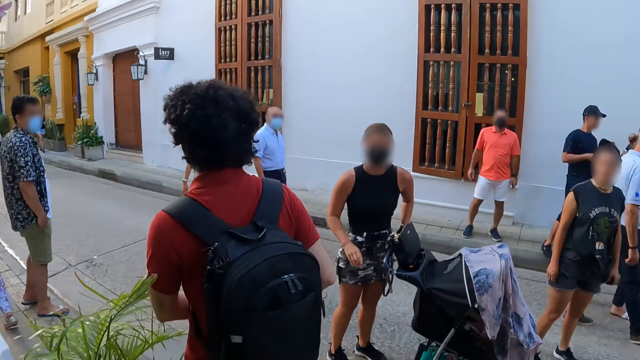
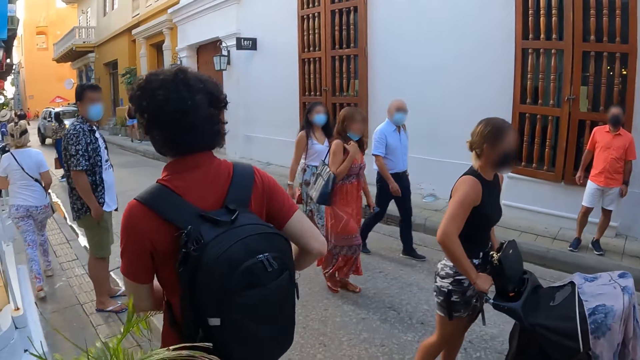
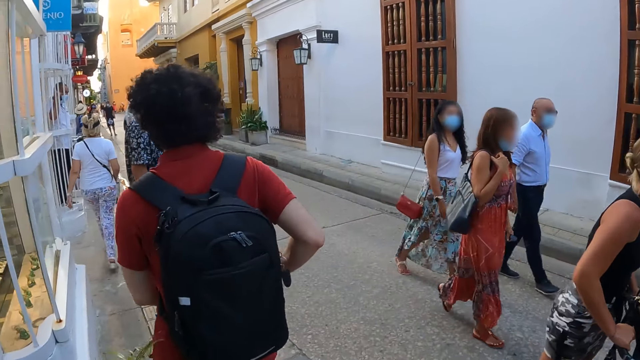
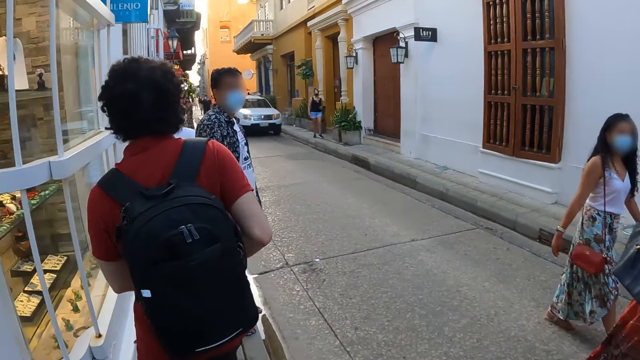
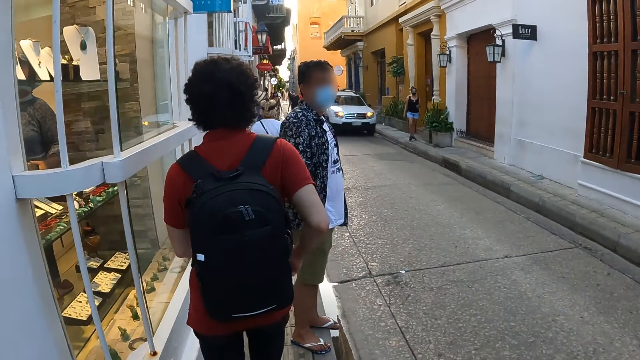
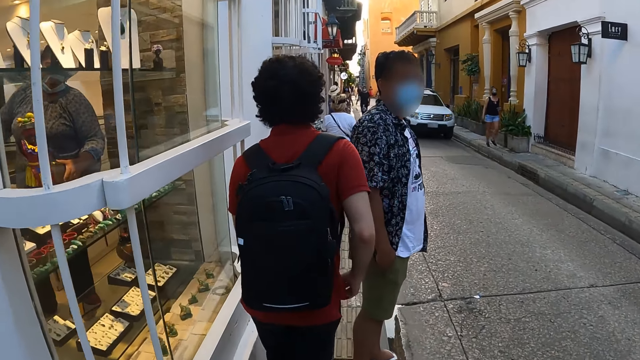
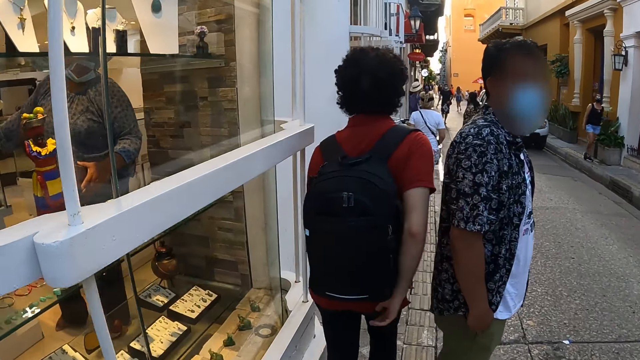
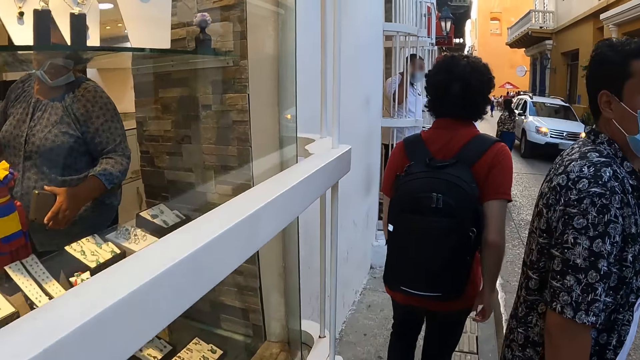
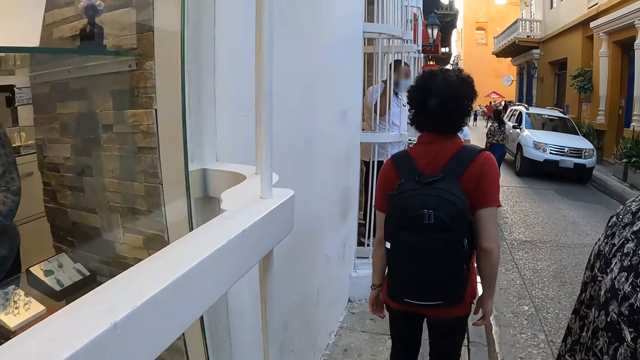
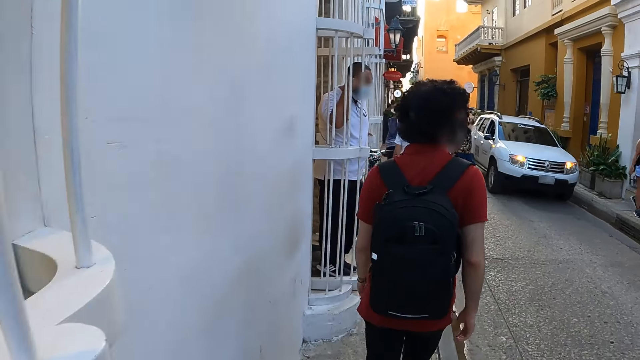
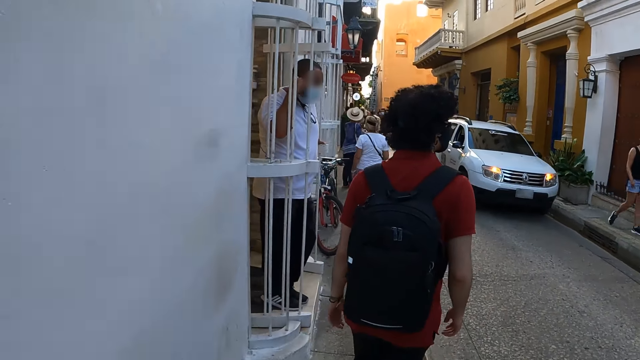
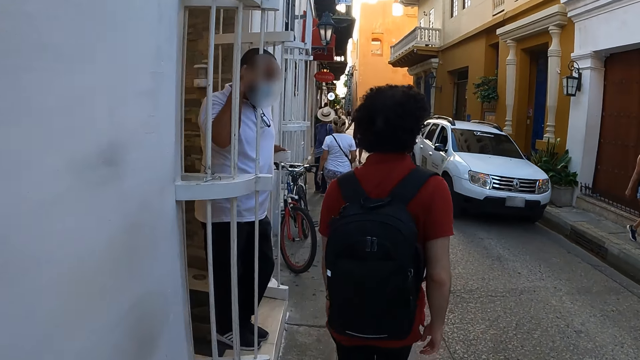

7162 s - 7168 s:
The camera wearer walks on the pavement.

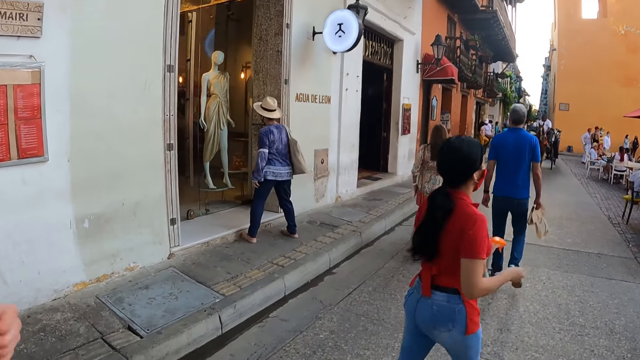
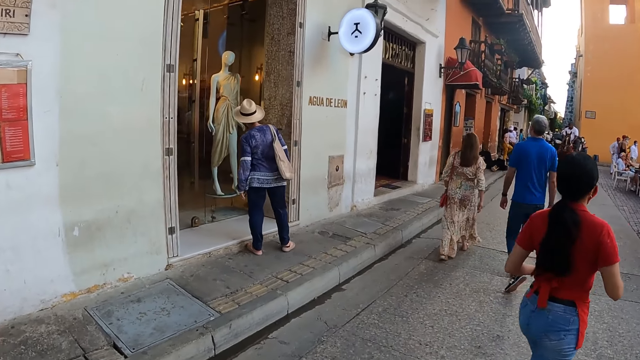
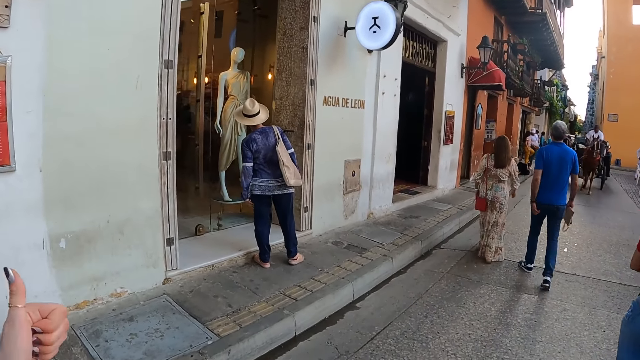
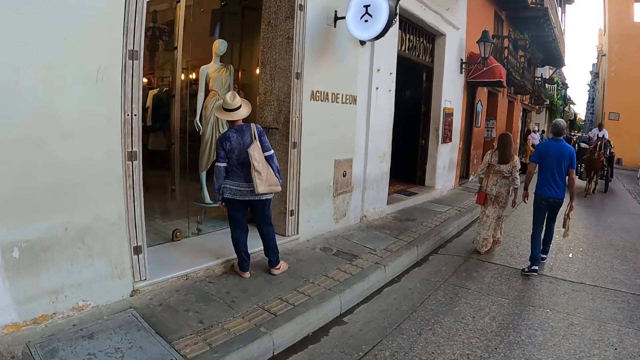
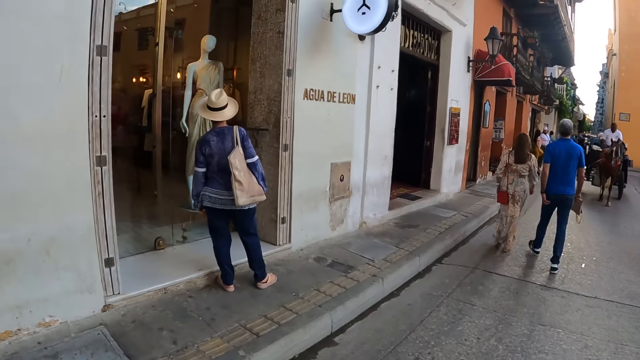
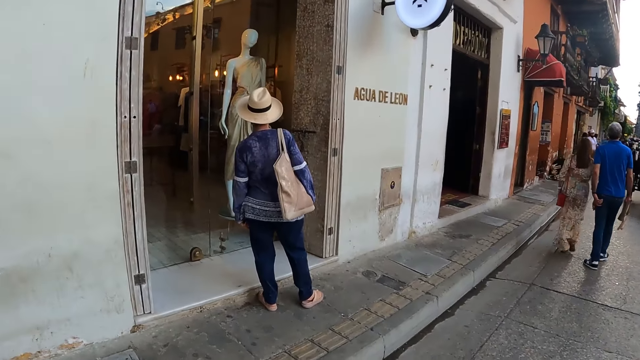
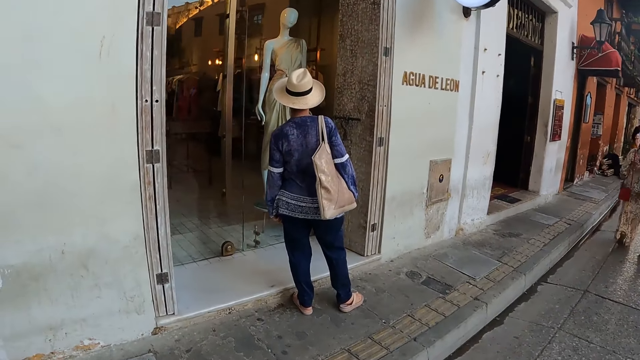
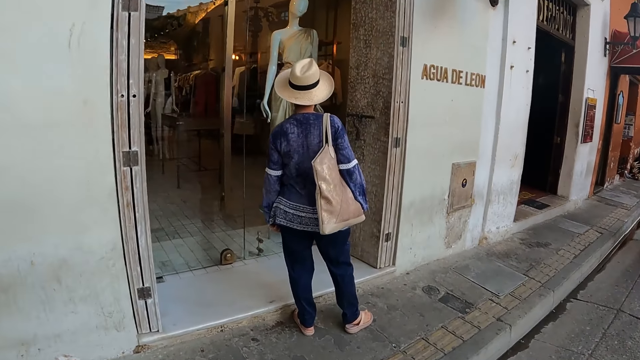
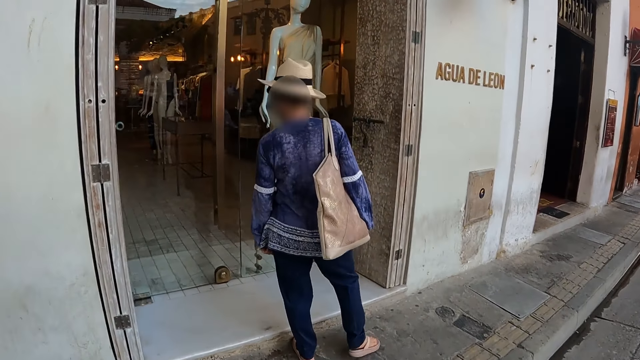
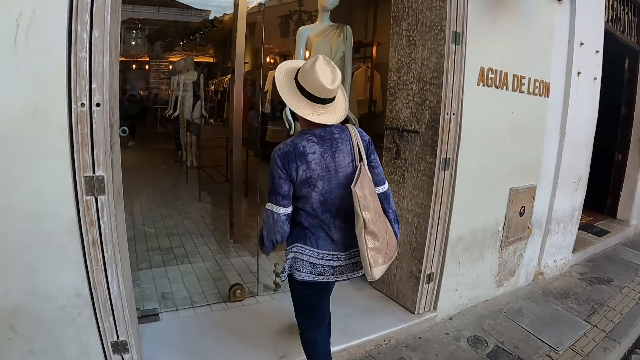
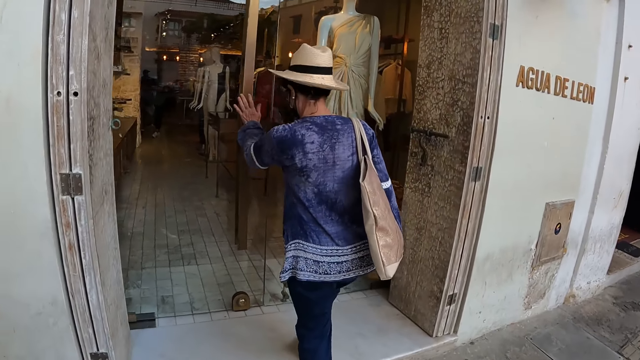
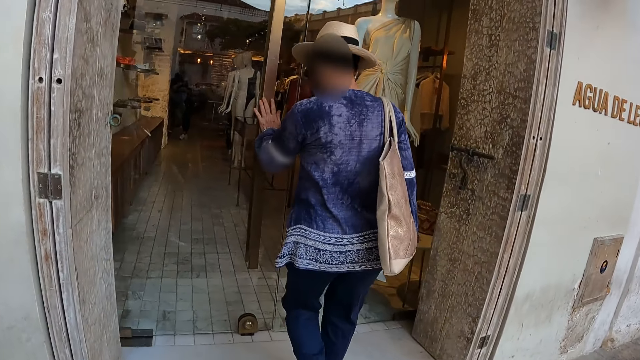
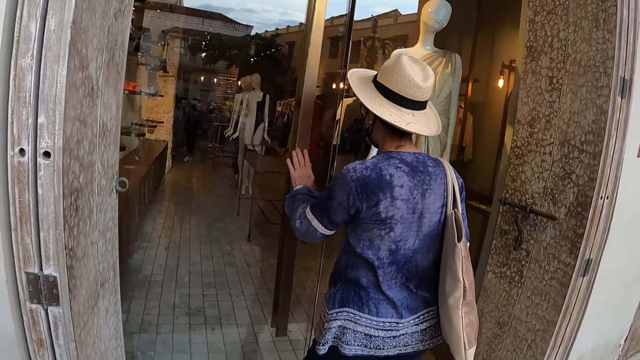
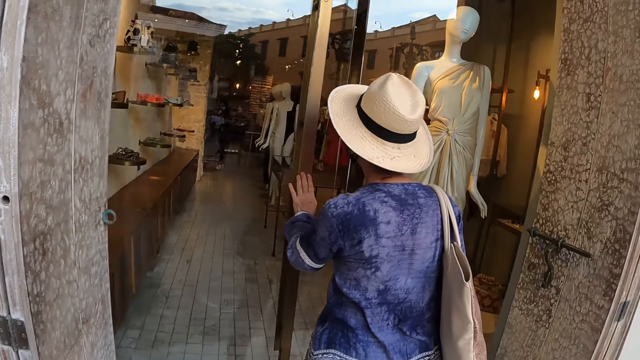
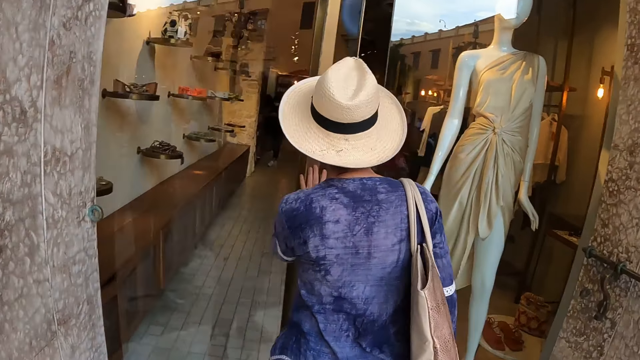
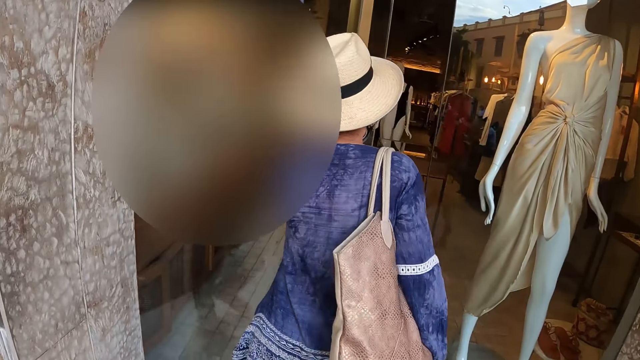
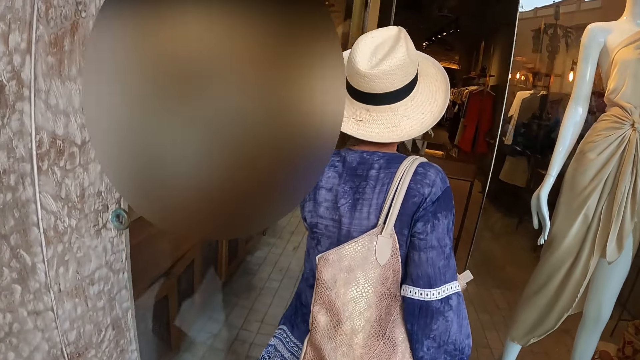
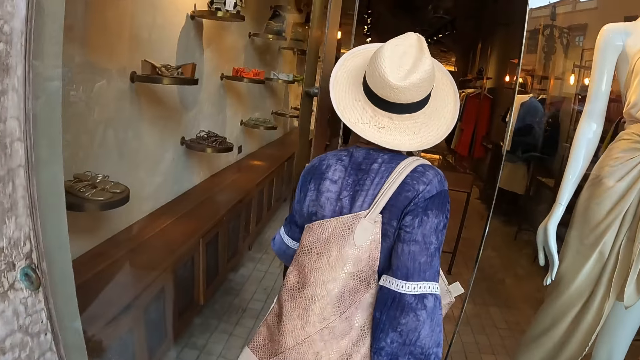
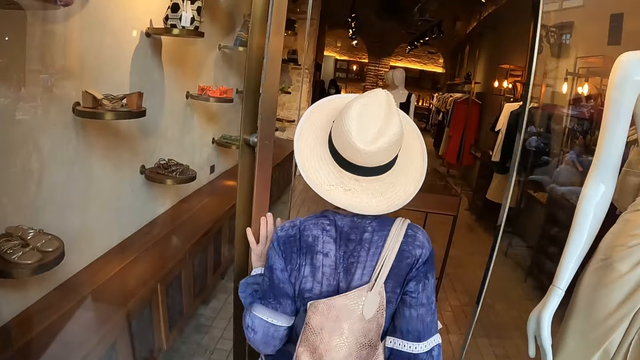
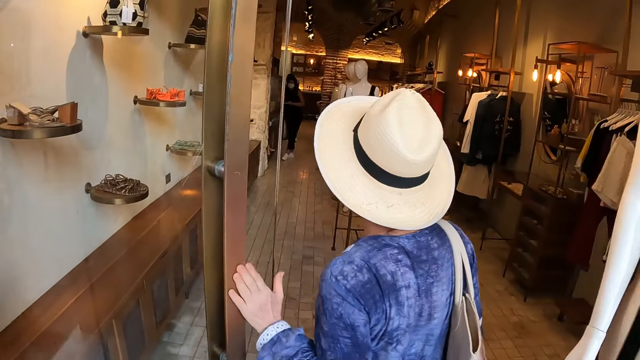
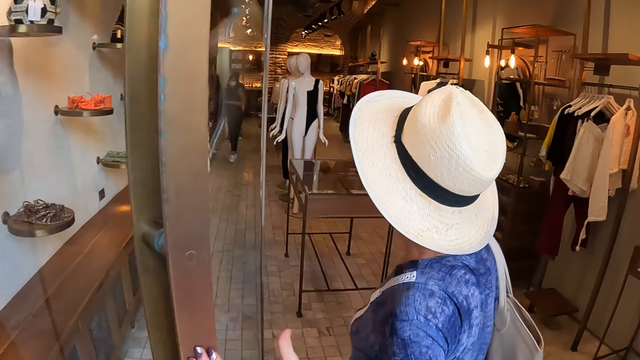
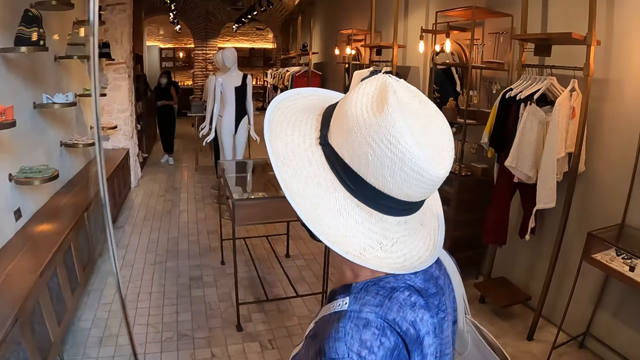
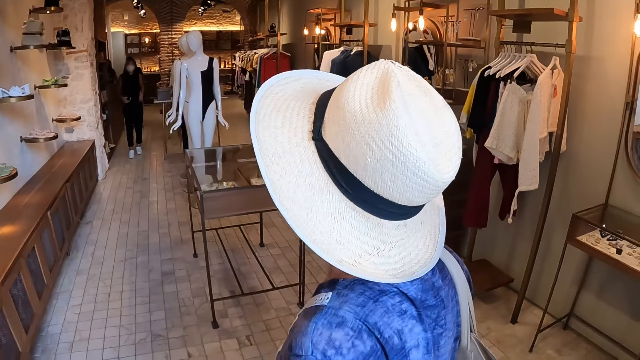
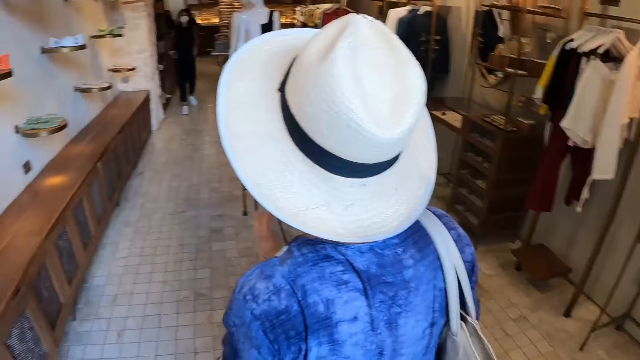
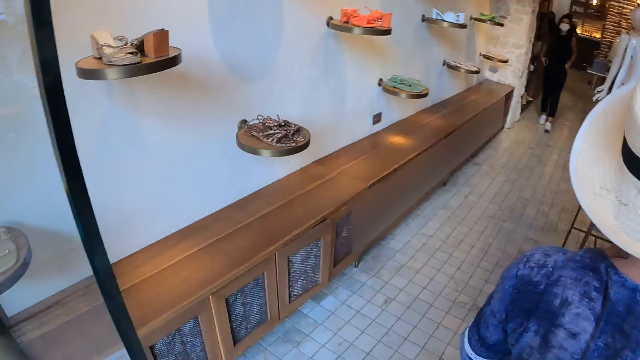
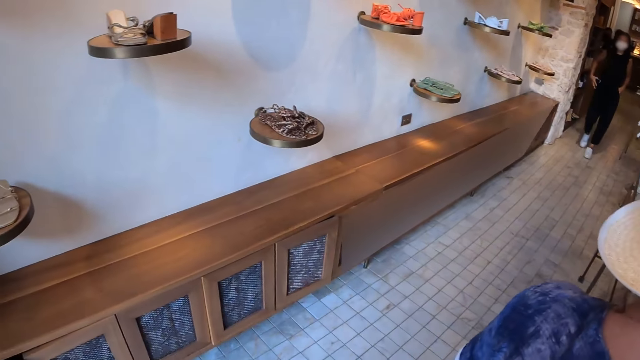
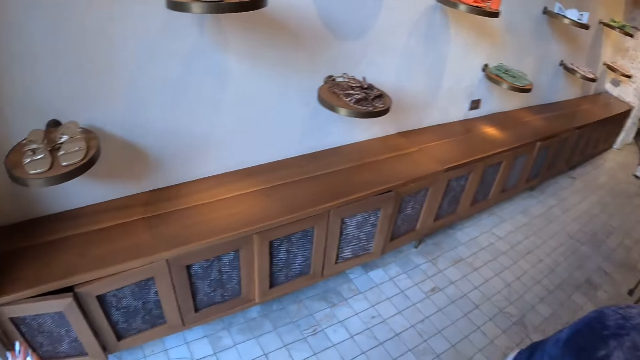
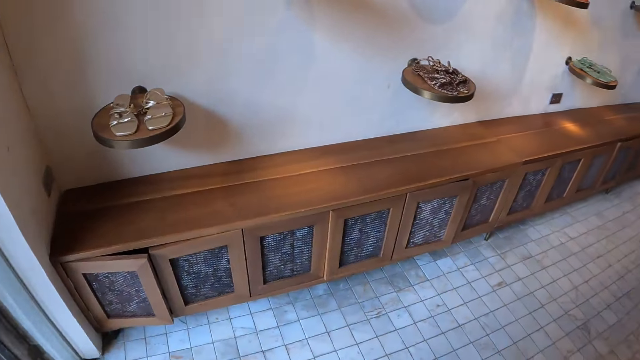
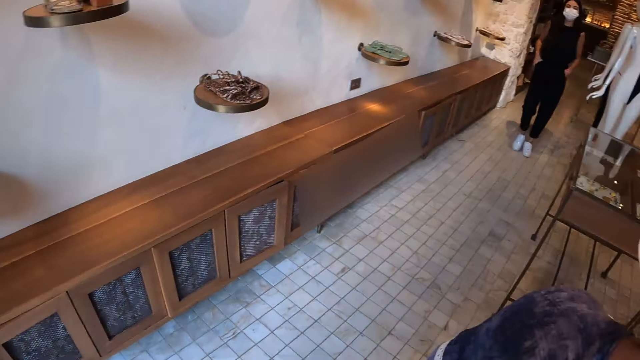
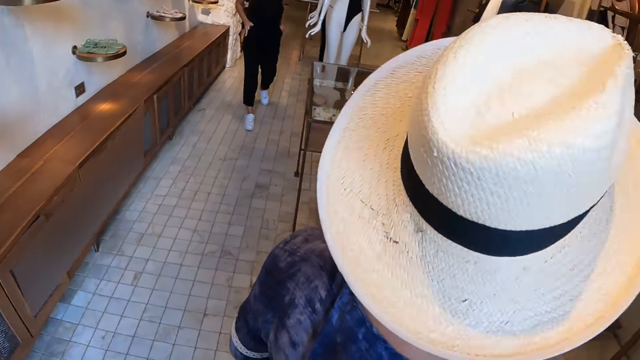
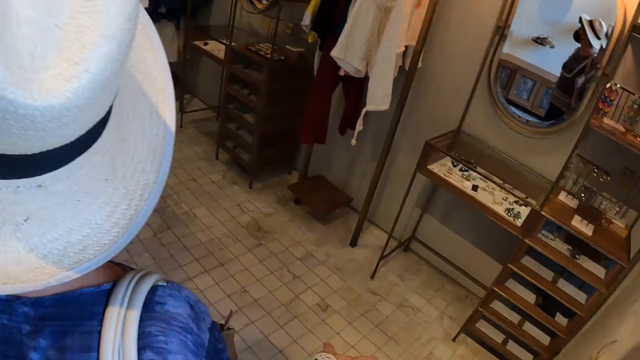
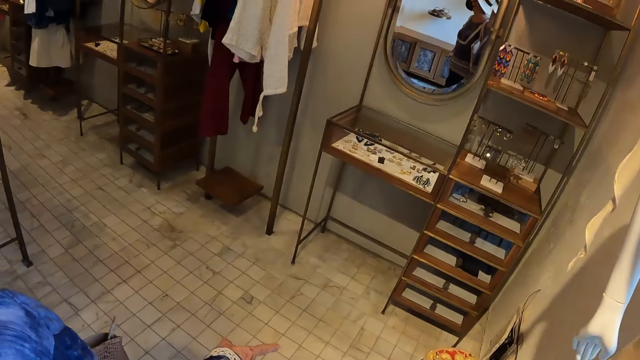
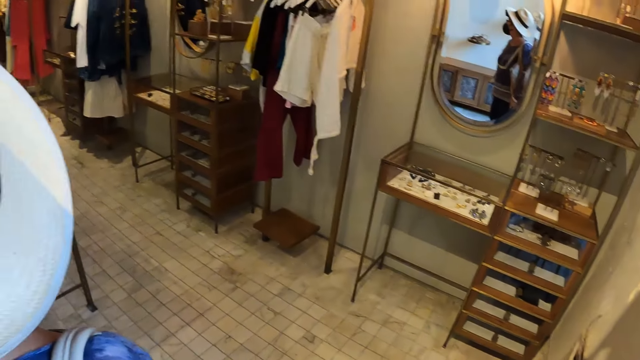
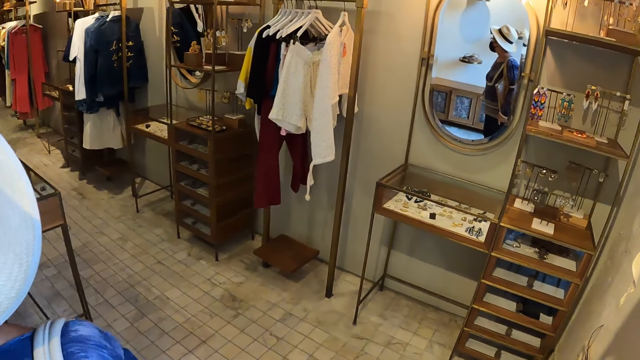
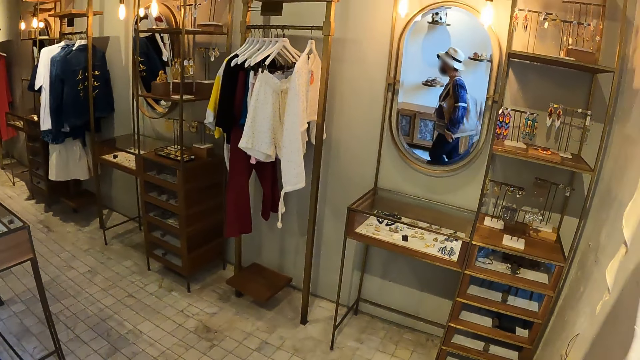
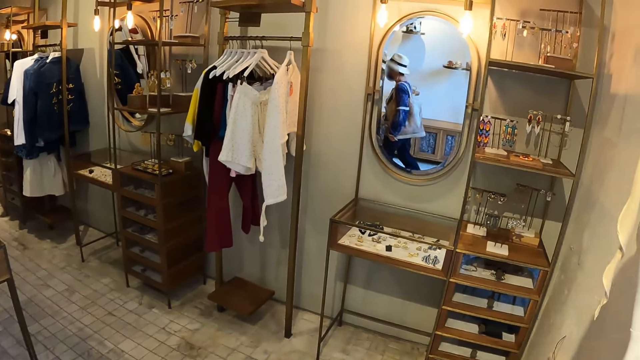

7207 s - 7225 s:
The camera wearer moves her hand. She walks in the store. She looks around. She looks around.
